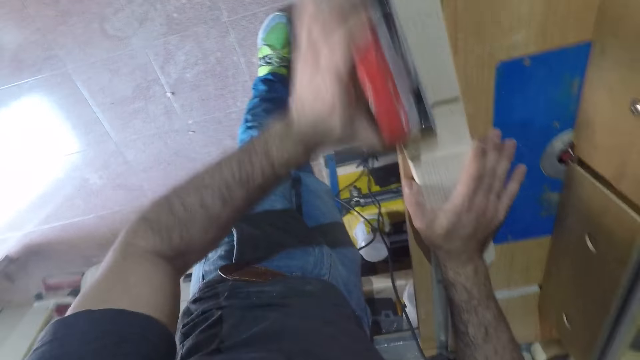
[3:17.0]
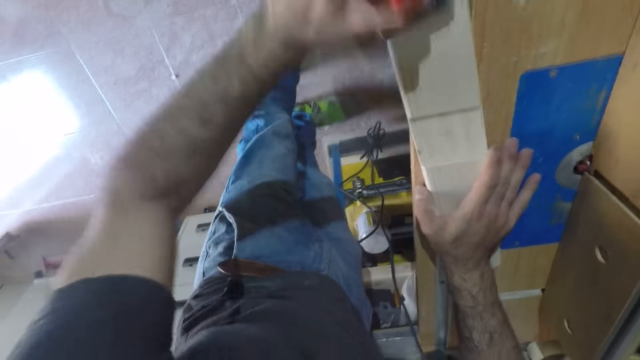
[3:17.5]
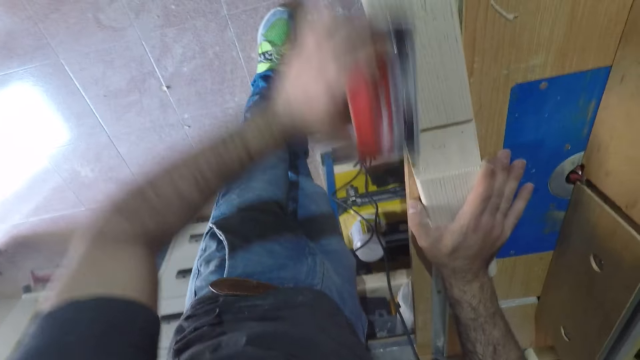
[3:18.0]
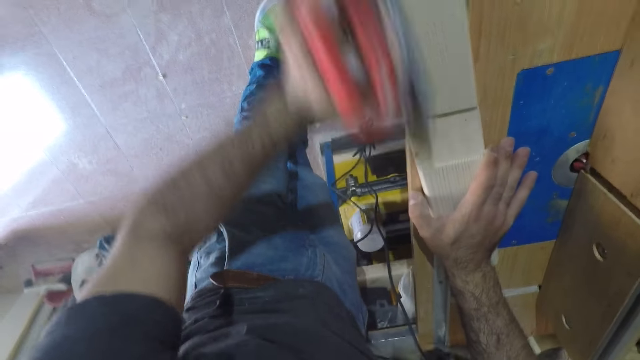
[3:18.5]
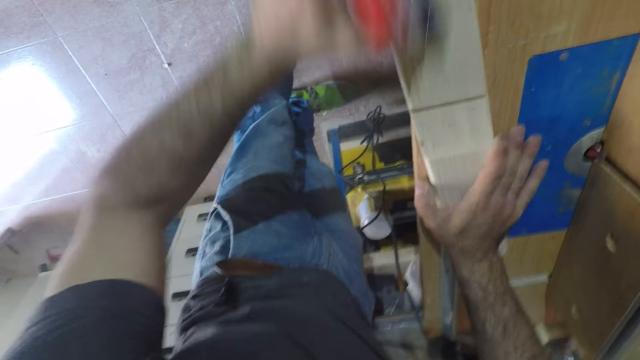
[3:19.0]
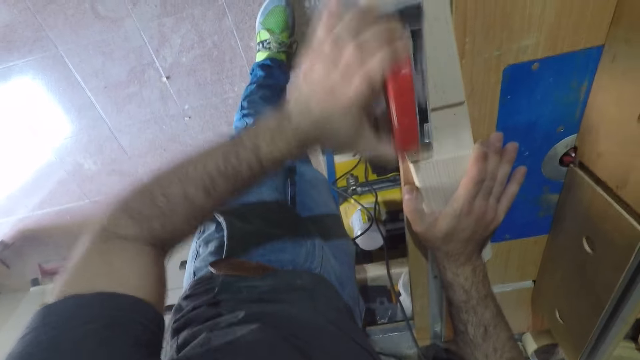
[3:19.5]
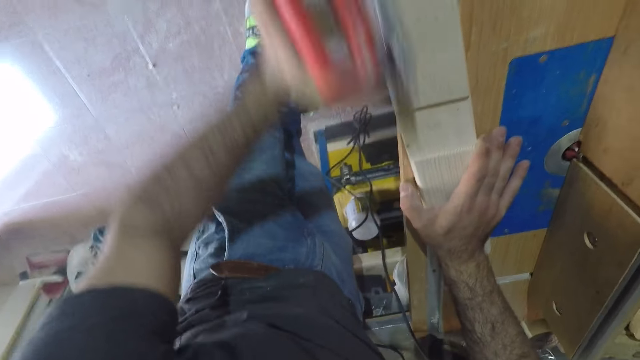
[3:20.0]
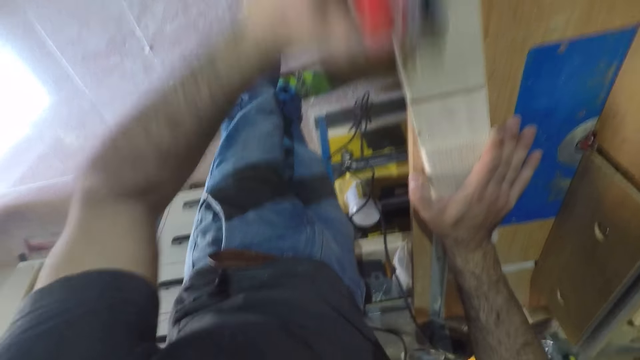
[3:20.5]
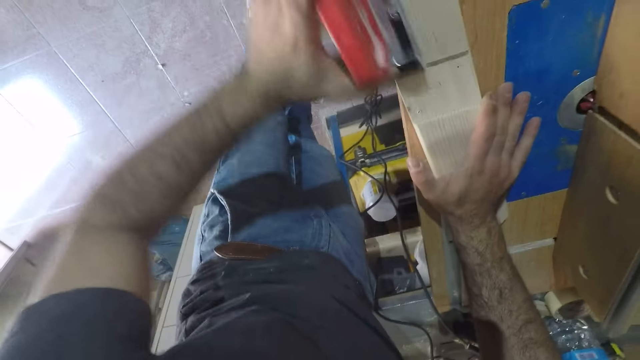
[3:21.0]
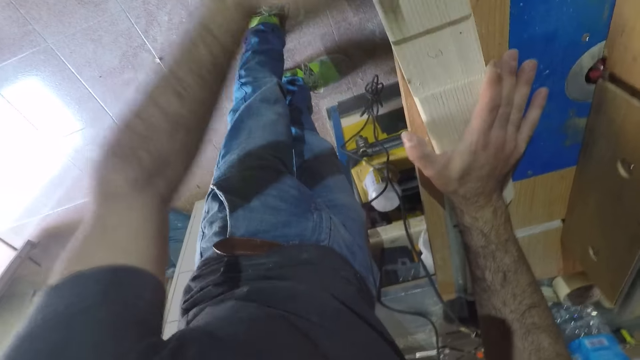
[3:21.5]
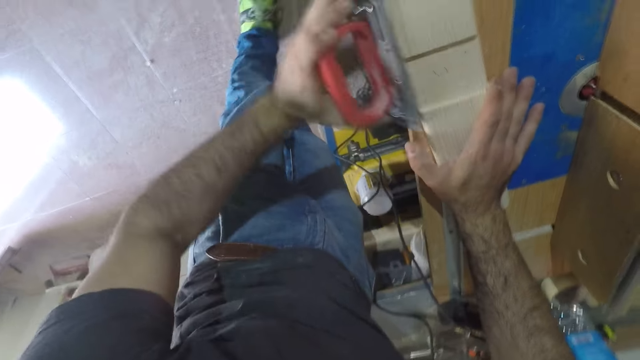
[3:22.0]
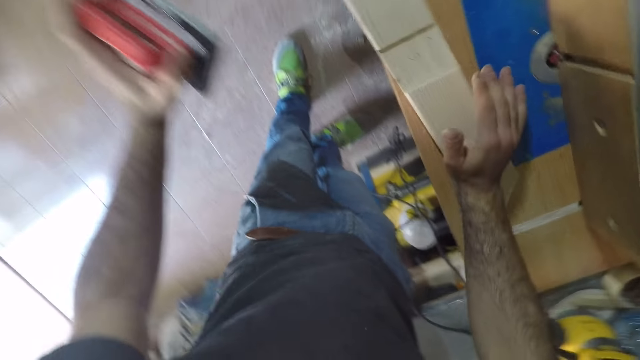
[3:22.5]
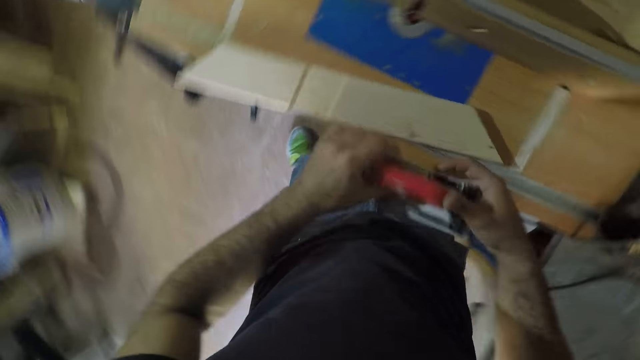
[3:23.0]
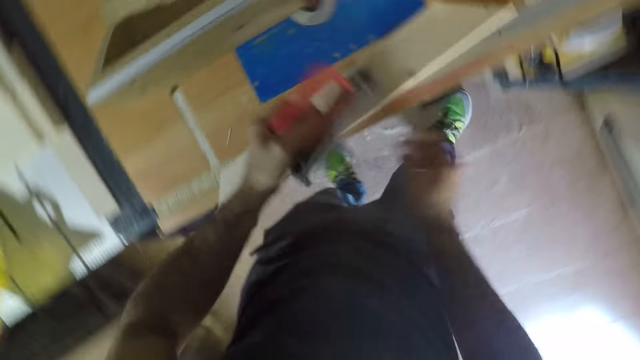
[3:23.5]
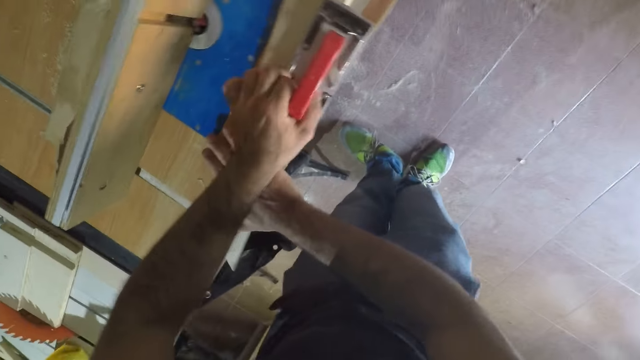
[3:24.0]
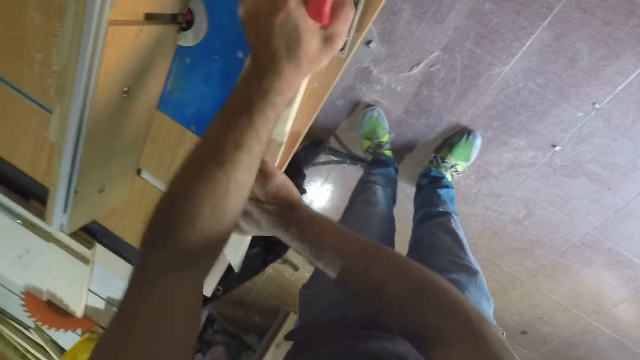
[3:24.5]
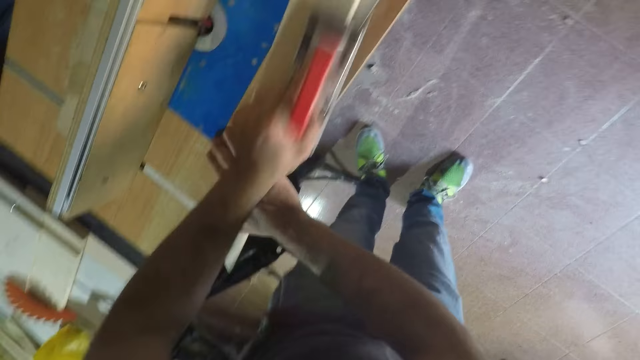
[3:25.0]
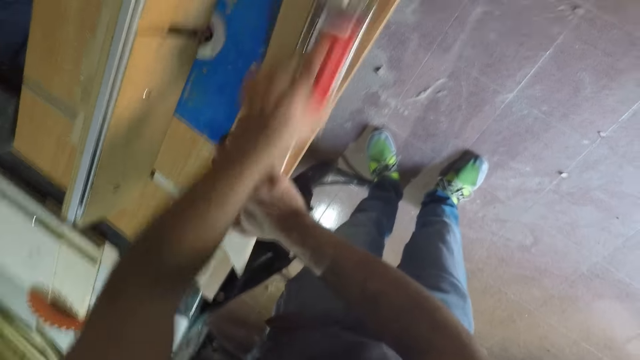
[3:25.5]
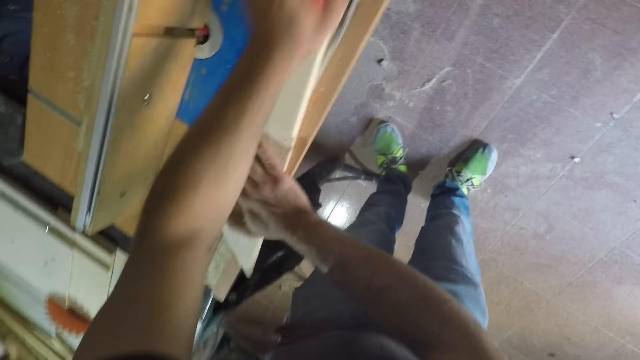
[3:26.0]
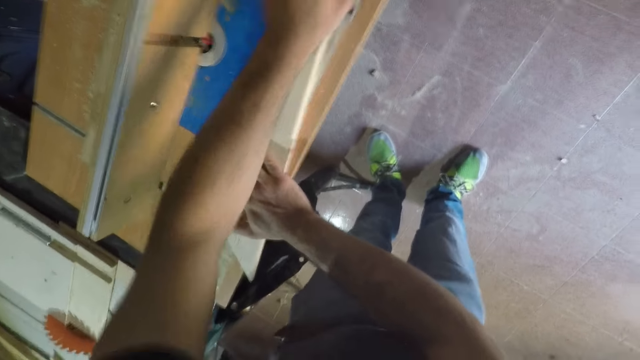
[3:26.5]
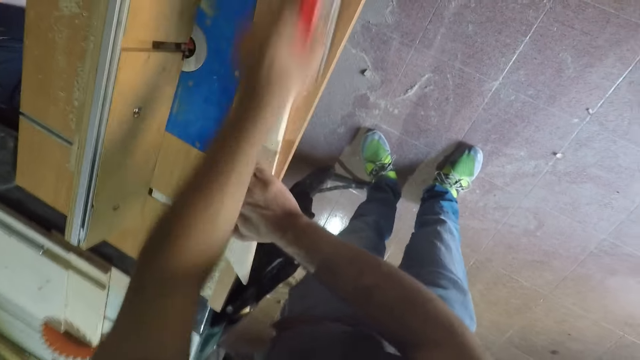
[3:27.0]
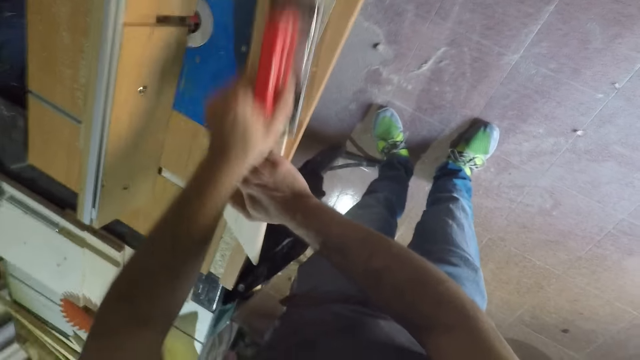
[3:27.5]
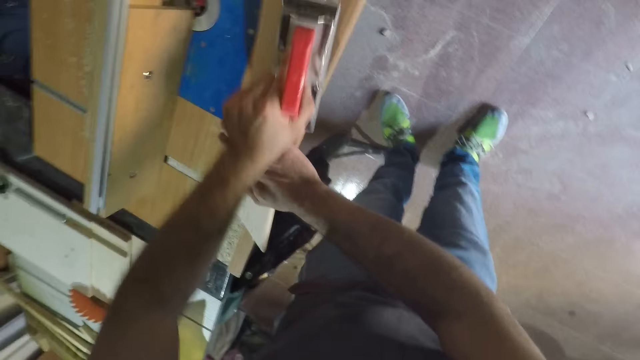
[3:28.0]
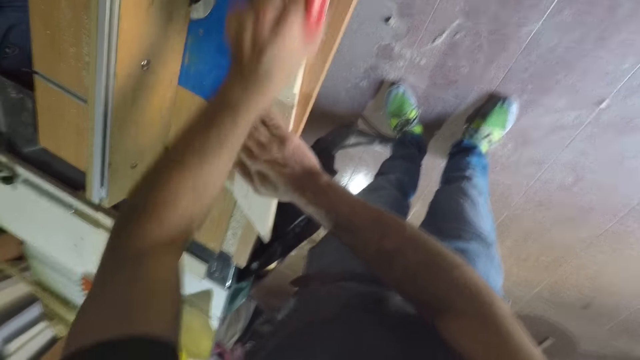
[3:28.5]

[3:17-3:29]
The camera wearer shifts the jack plane to the left hand. They smoothen the wood.

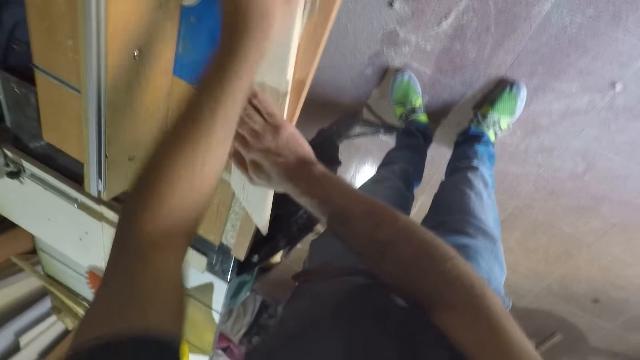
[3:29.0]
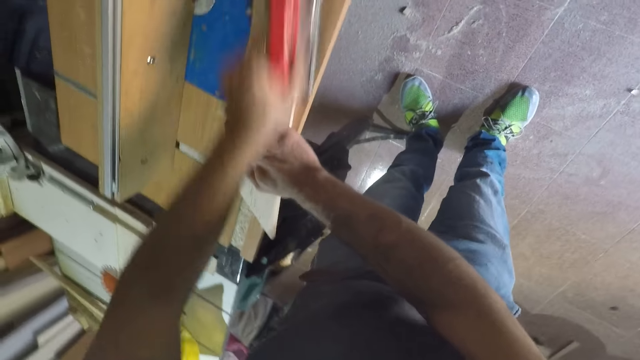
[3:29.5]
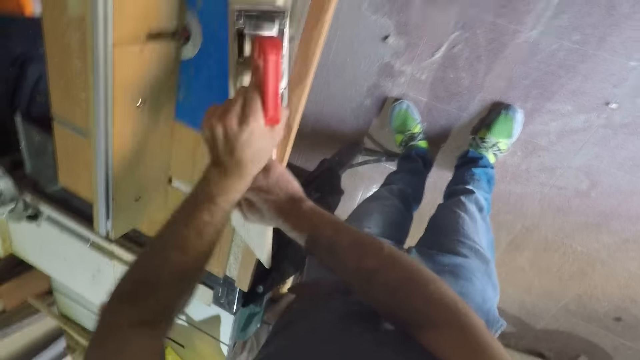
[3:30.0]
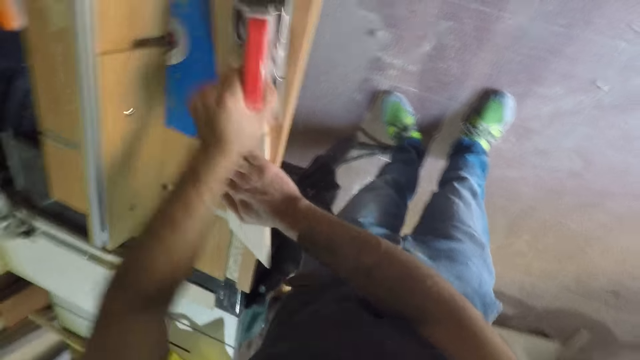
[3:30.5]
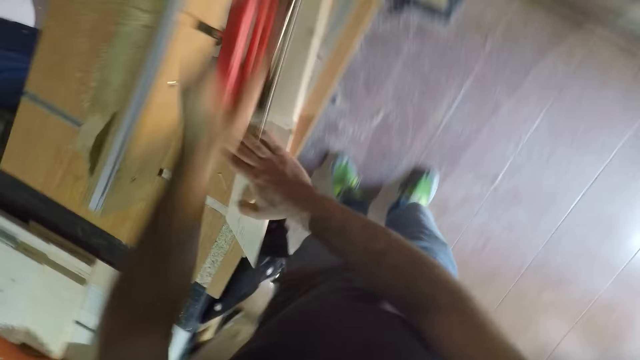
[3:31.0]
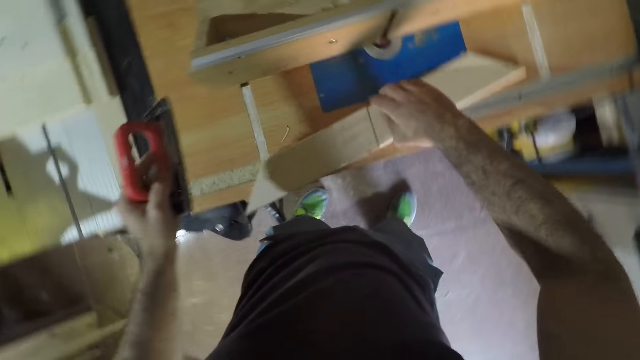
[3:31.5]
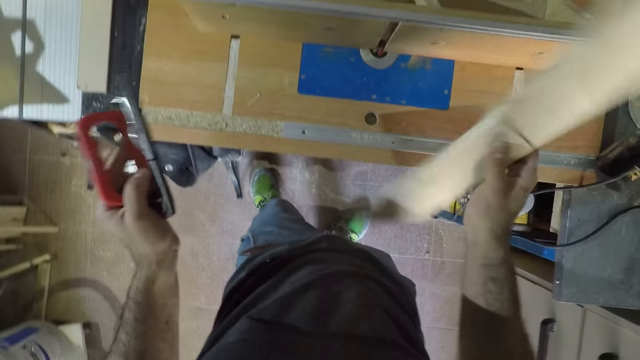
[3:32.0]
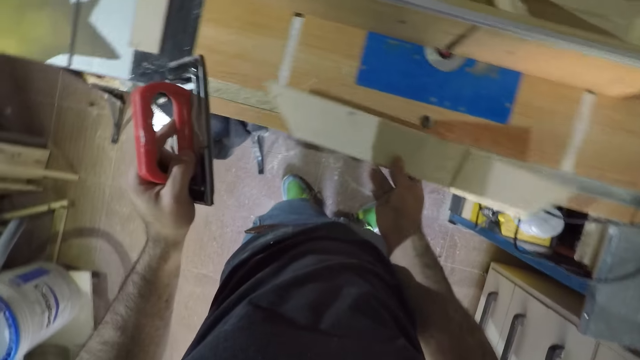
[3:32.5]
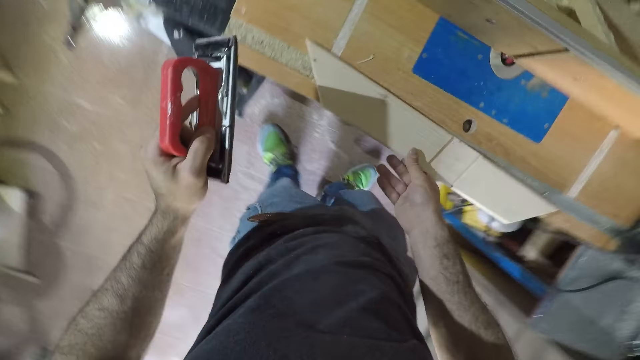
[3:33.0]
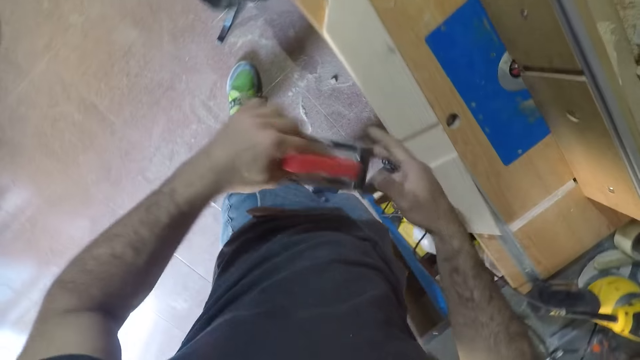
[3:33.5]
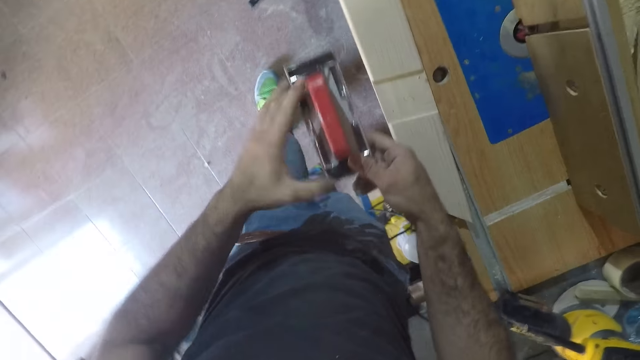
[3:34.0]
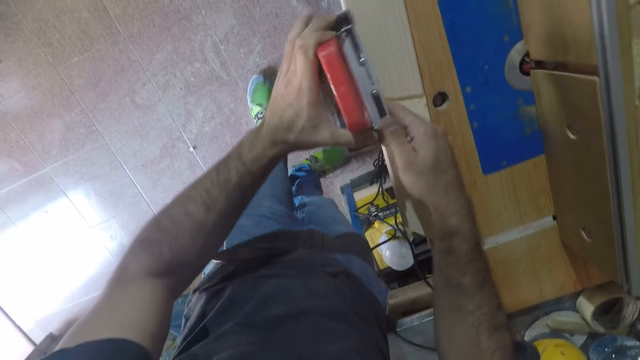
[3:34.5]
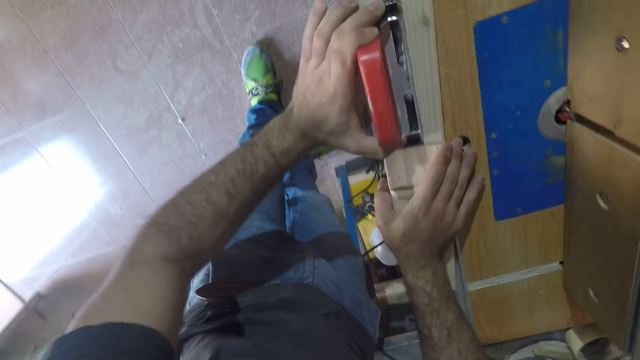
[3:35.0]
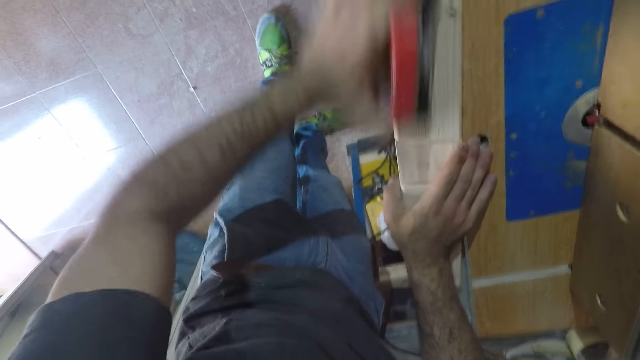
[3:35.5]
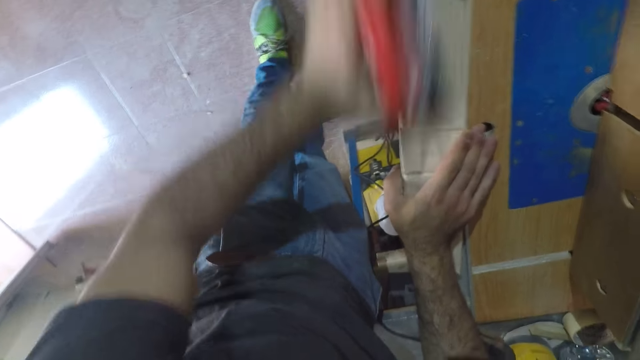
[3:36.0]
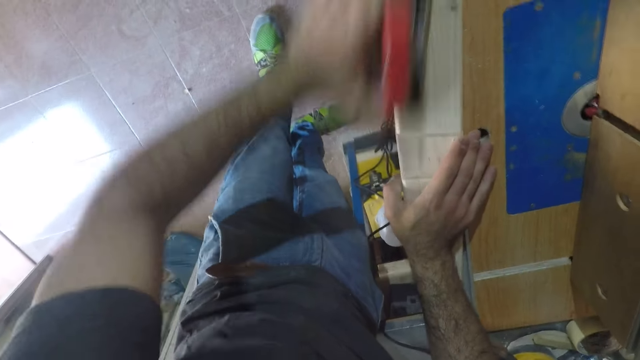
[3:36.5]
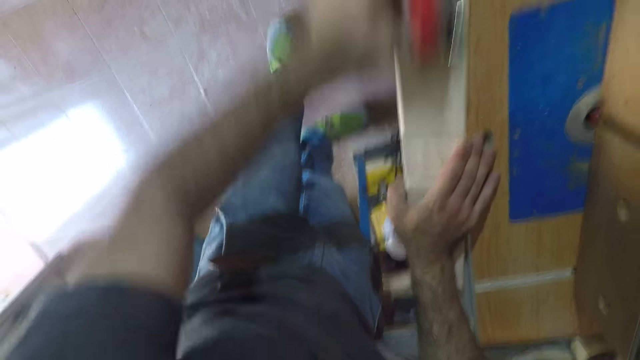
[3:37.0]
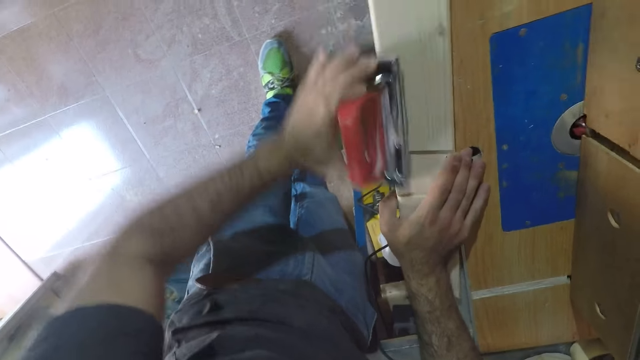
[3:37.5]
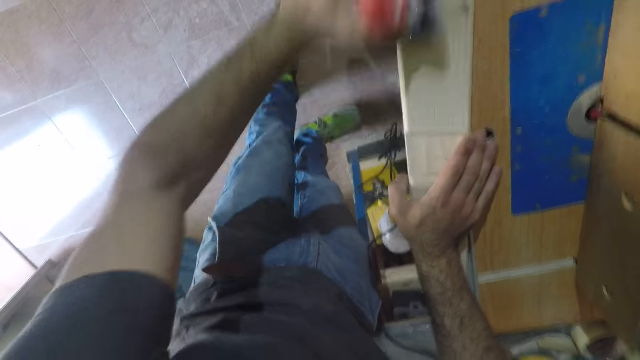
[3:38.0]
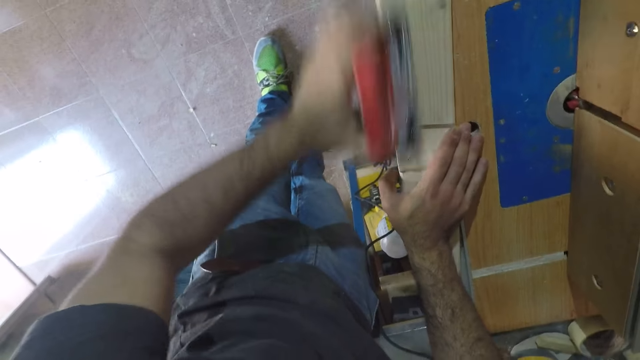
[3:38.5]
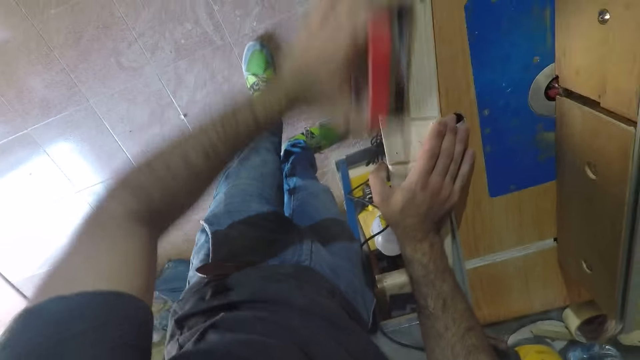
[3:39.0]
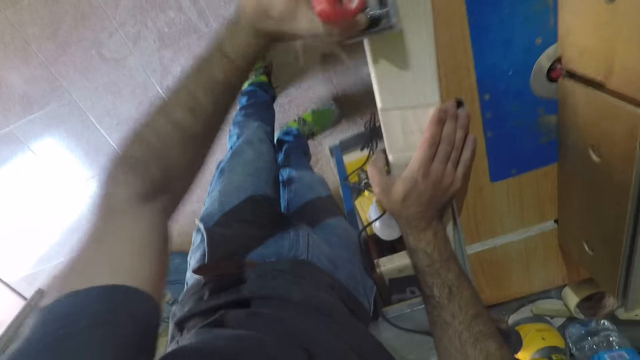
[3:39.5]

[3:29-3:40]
The camera wearer changes the wood. He flips the wood to its other side with his right hand. He smoothens the surface of the wood with the hand planer.
